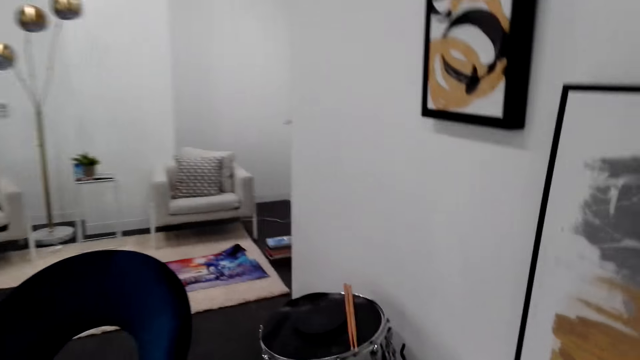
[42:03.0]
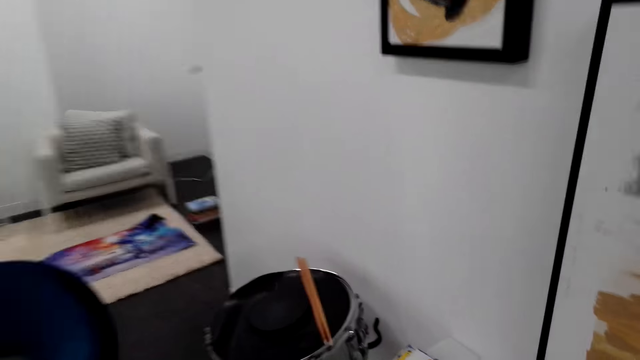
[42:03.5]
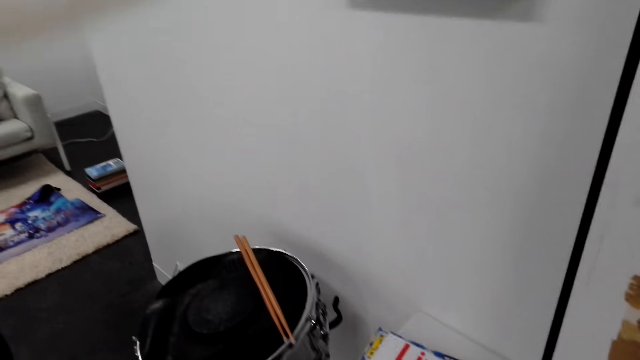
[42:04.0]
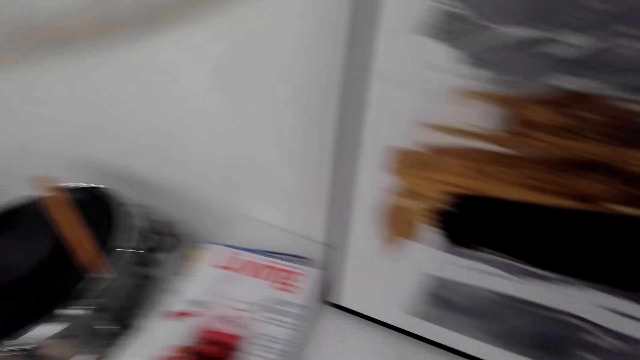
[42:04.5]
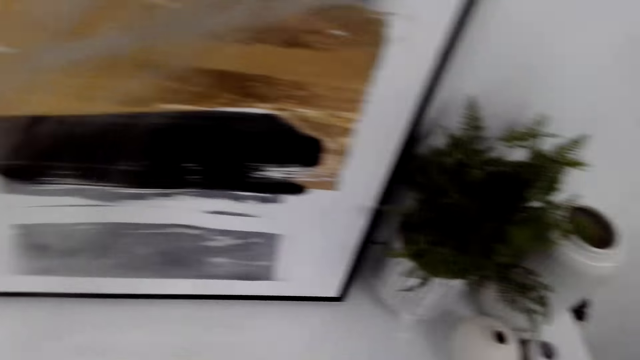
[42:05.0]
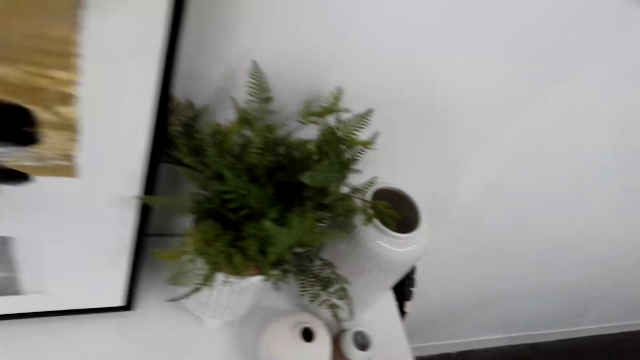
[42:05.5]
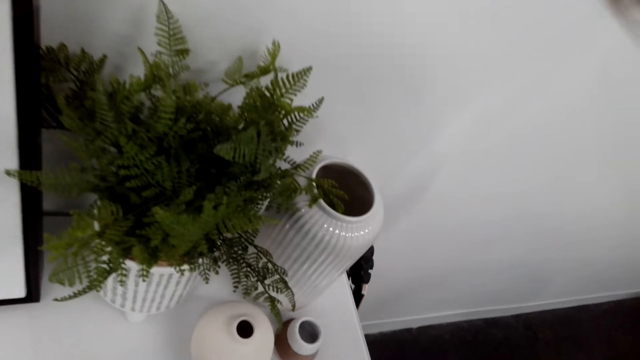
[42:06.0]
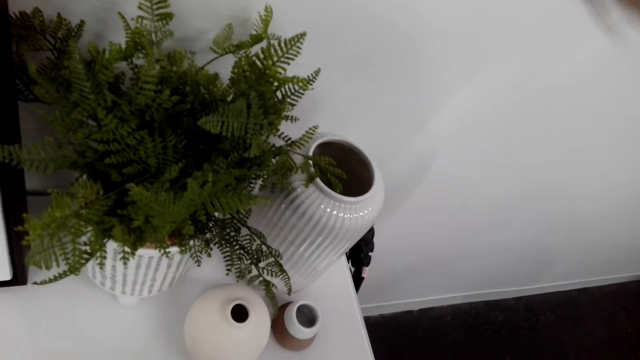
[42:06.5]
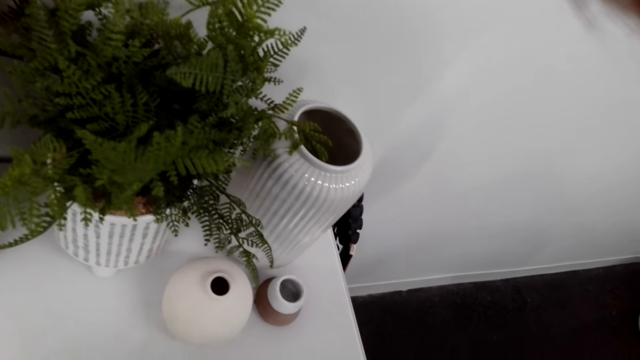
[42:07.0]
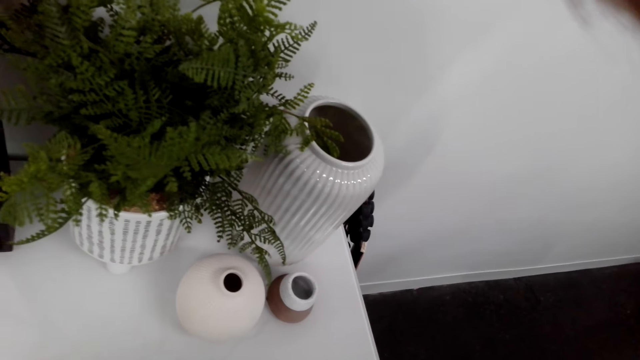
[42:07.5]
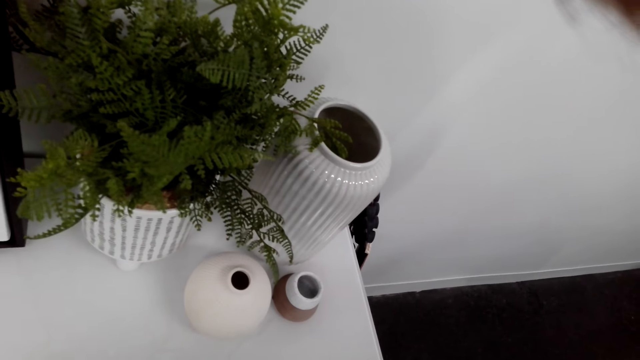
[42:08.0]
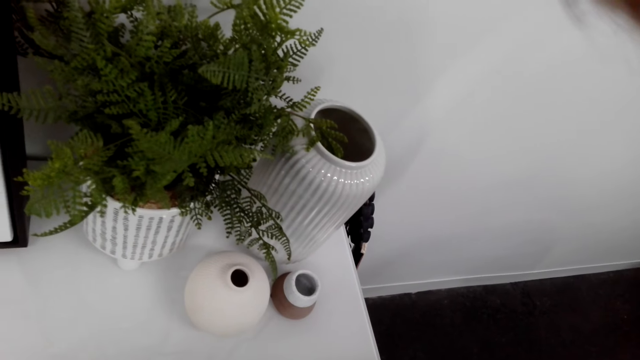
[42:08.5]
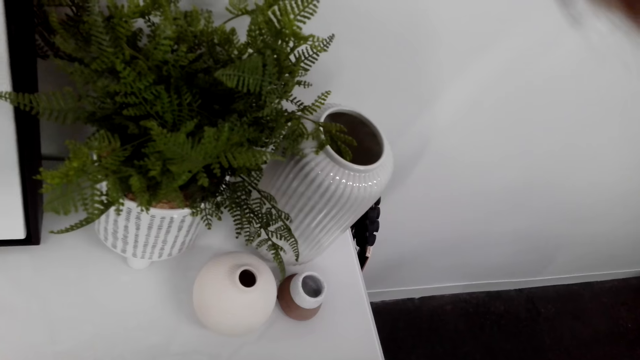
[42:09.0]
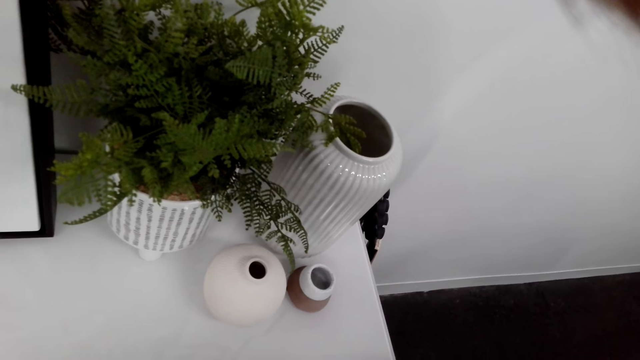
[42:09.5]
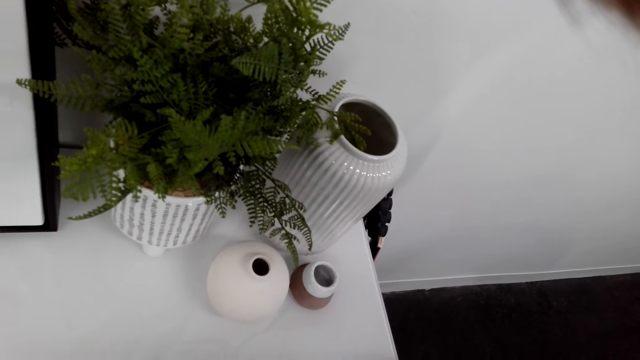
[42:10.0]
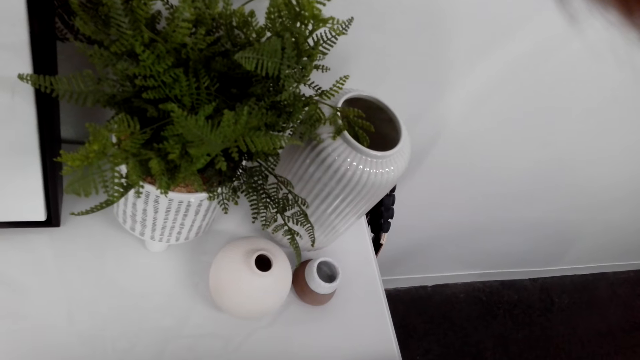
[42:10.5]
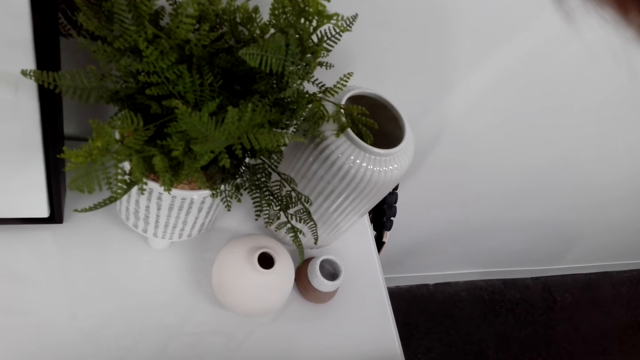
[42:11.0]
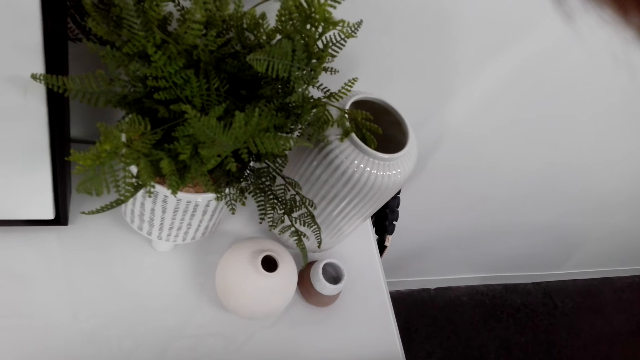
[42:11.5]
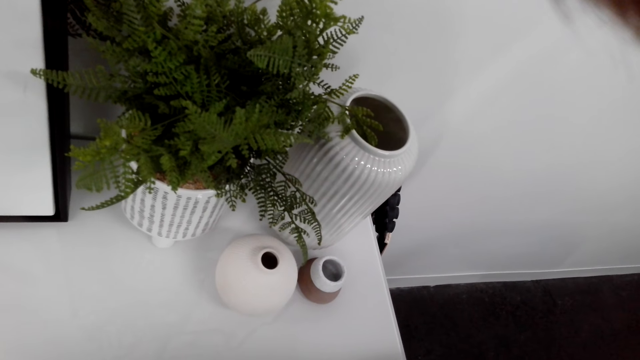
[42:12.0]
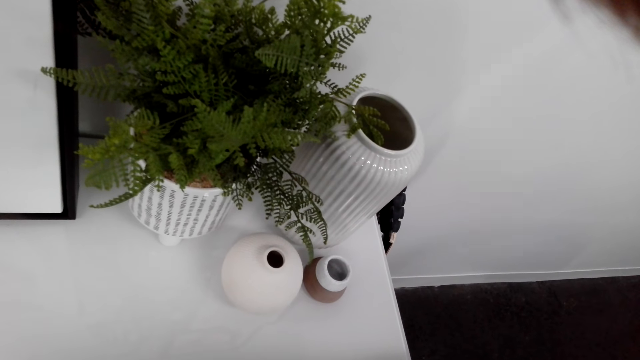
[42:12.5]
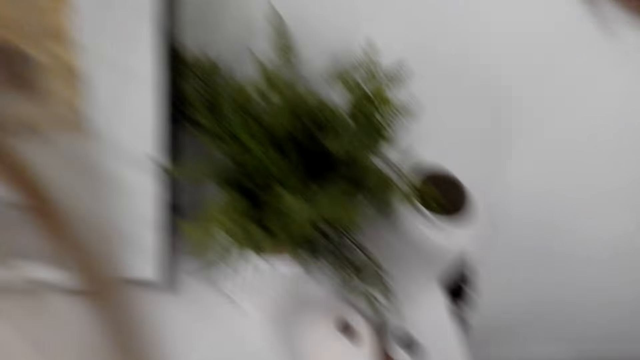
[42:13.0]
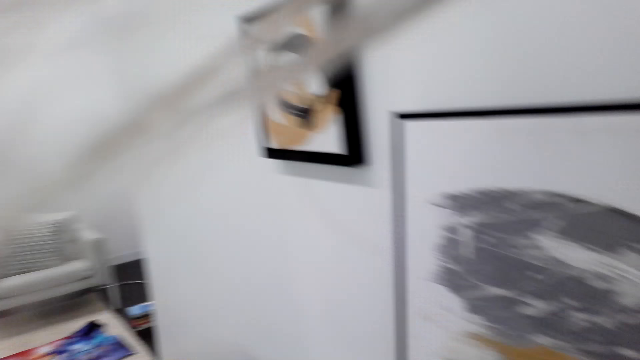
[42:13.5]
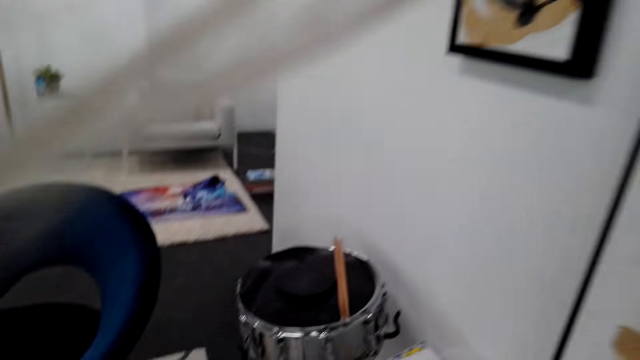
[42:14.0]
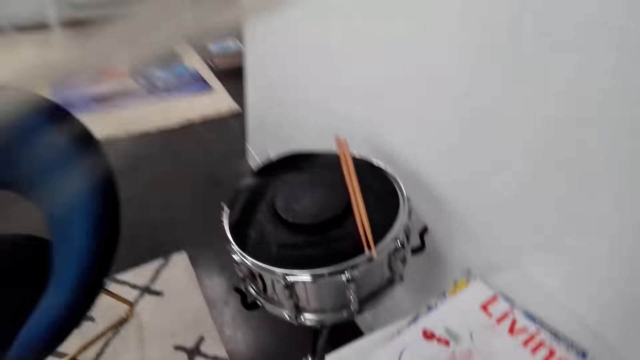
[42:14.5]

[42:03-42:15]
The camera wearer measures a cabinet.

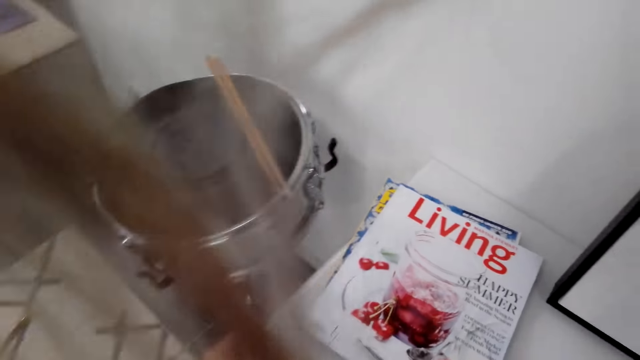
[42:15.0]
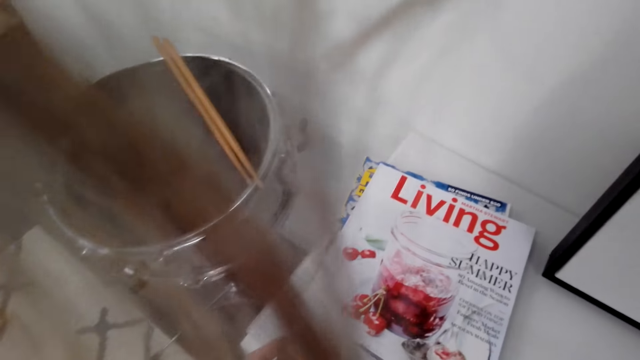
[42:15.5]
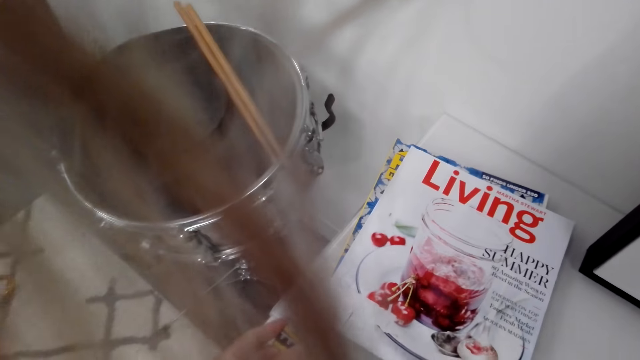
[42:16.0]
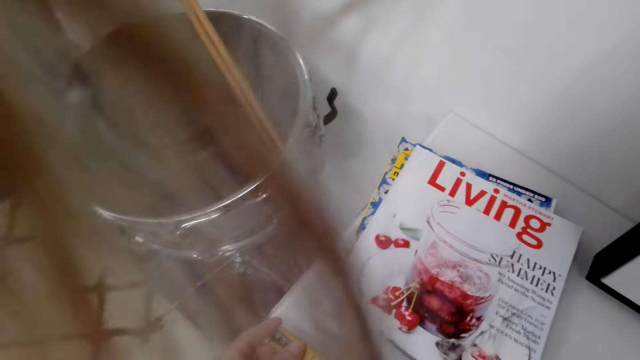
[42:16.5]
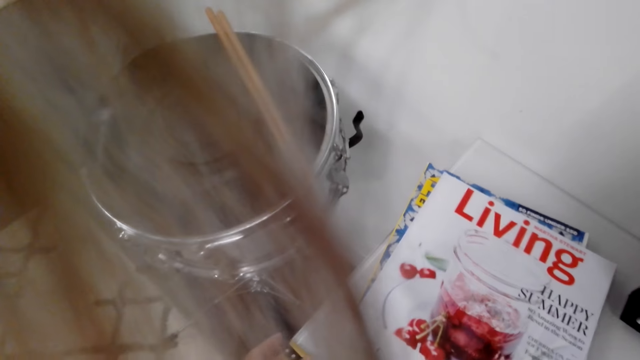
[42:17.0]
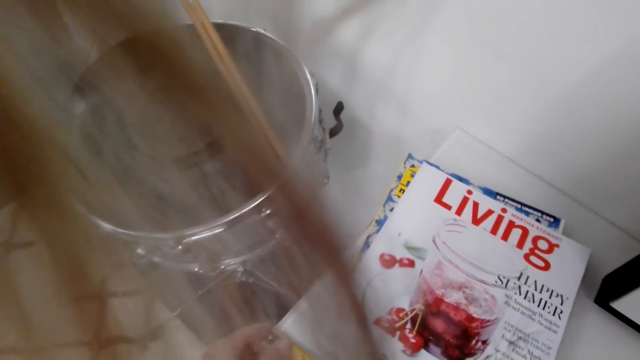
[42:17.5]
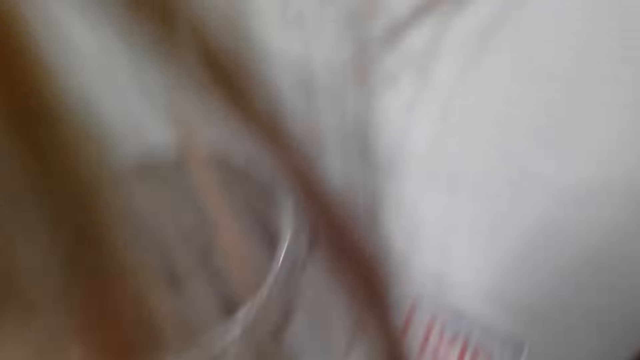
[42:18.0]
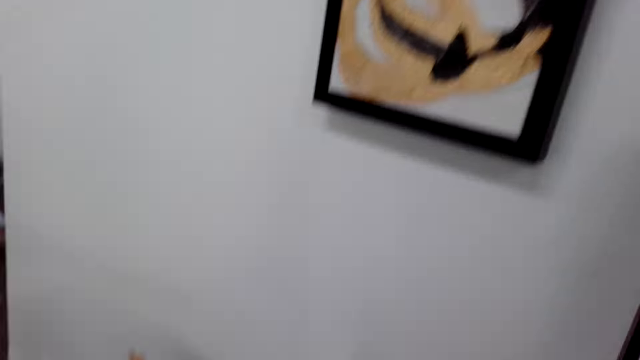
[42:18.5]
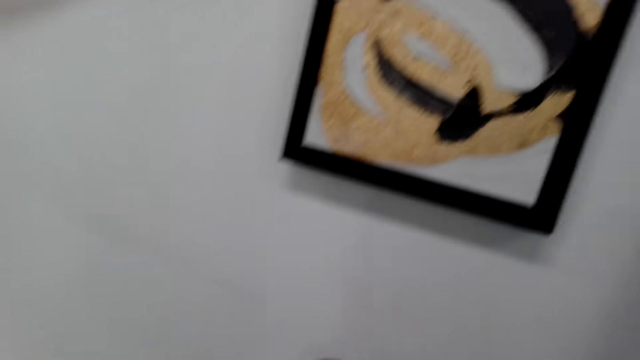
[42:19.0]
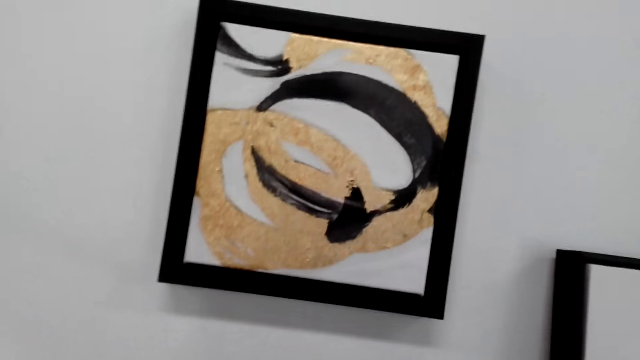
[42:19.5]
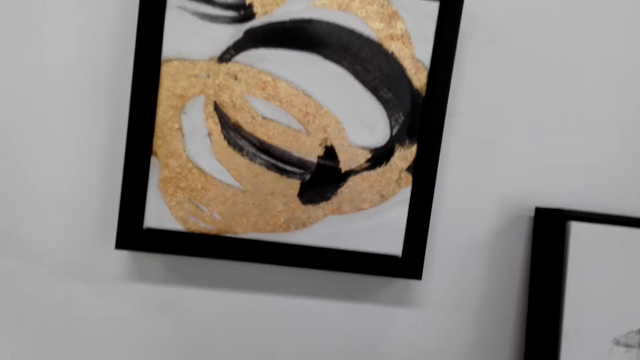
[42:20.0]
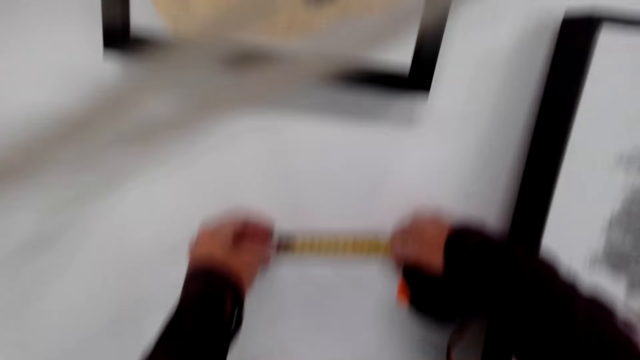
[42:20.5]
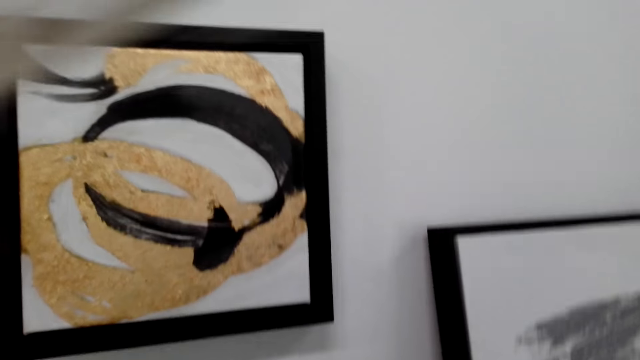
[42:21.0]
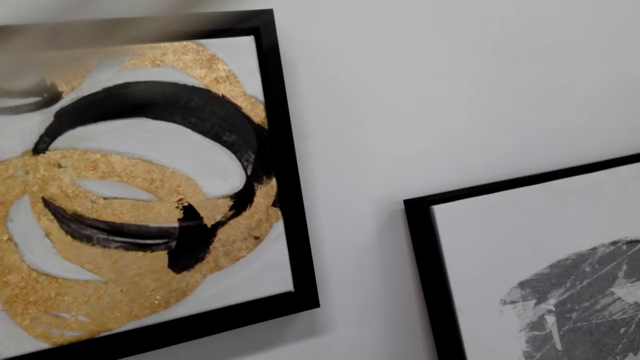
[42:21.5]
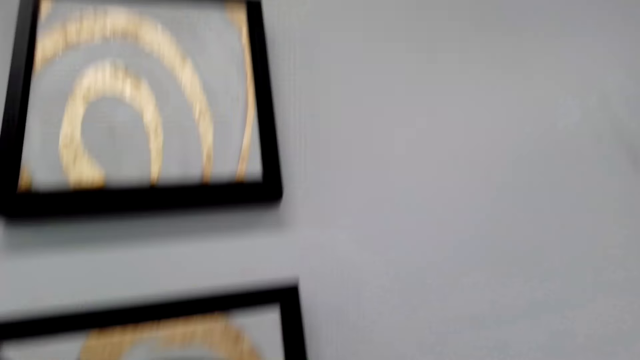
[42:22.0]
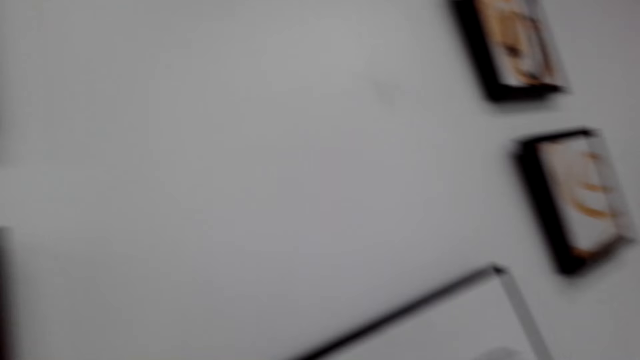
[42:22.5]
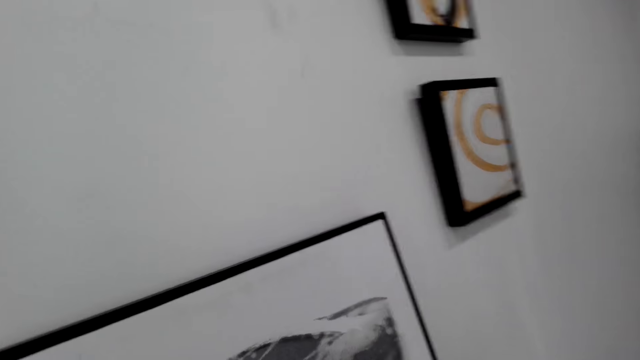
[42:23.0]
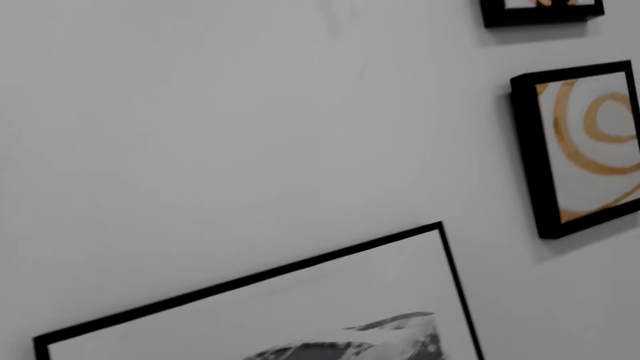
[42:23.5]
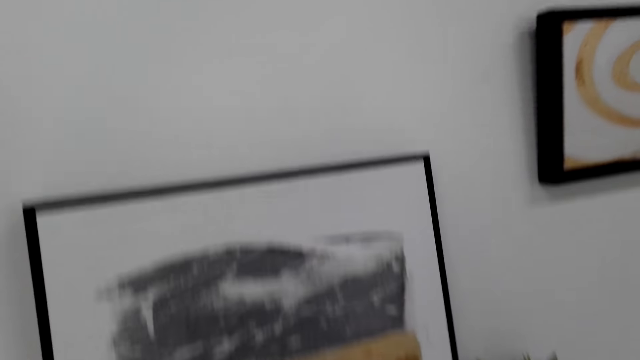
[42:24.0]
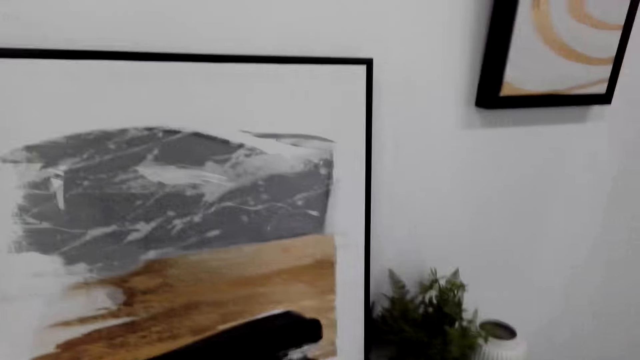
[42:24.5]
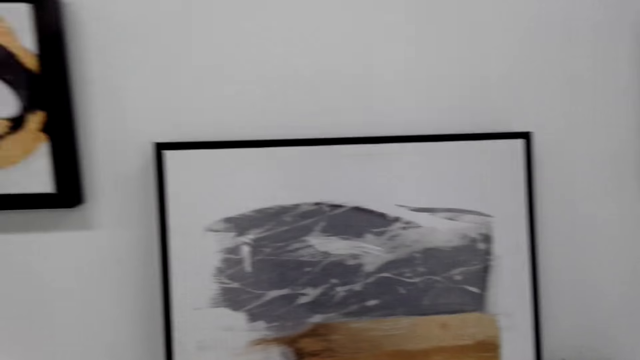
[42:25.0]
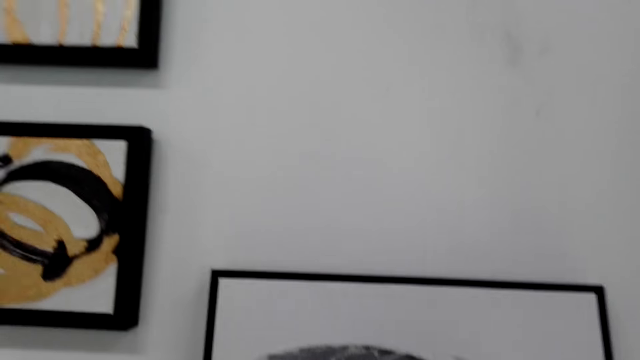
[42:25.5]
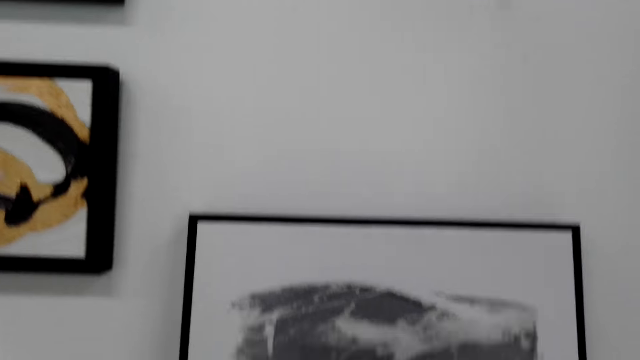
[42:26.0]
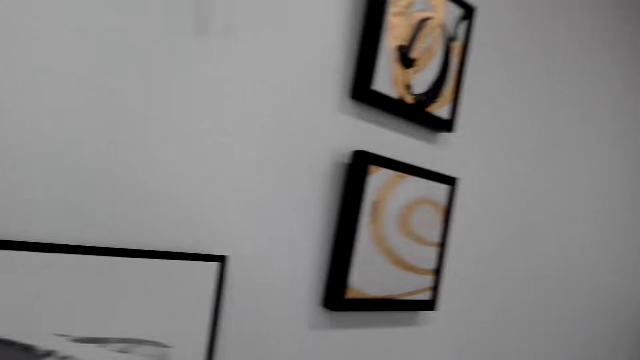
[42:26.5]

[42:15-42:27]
The camera wearer measures the wall with a tape measure. They look around the house and move around the house.
